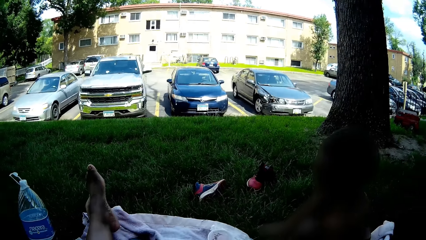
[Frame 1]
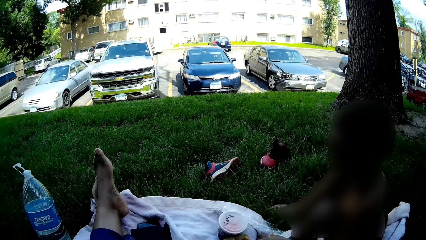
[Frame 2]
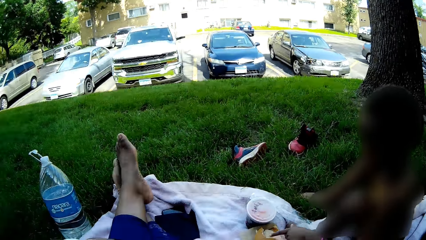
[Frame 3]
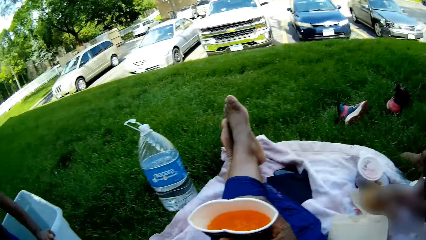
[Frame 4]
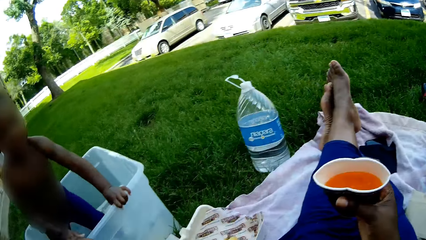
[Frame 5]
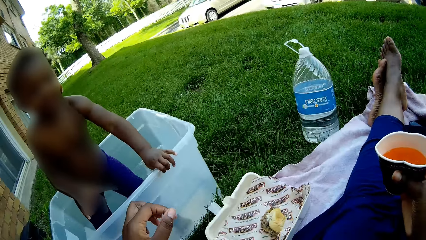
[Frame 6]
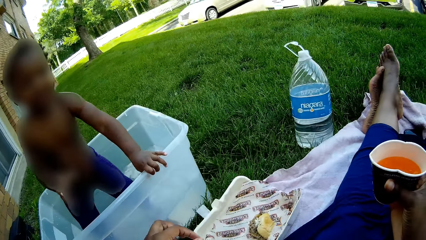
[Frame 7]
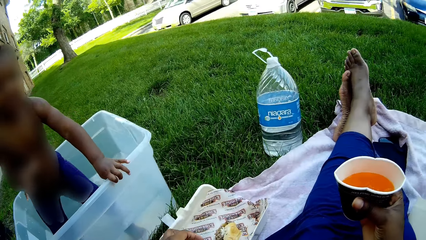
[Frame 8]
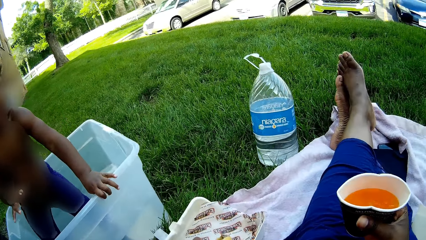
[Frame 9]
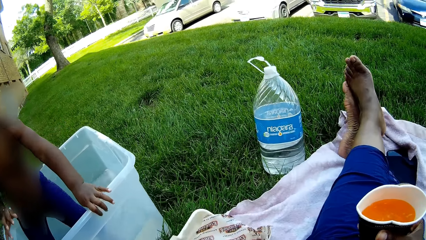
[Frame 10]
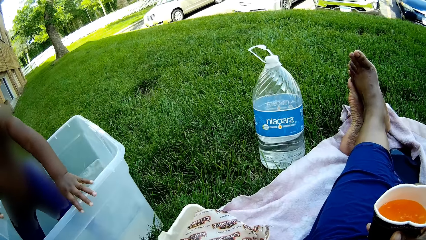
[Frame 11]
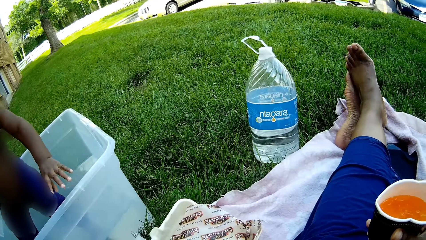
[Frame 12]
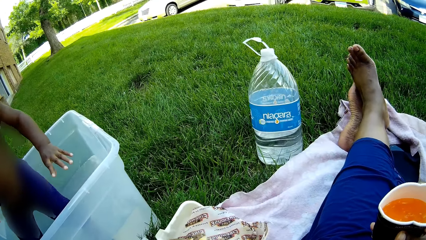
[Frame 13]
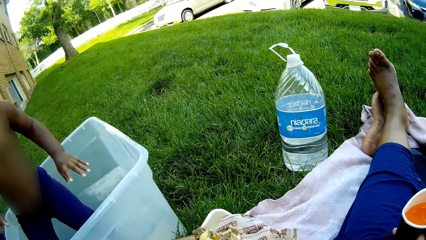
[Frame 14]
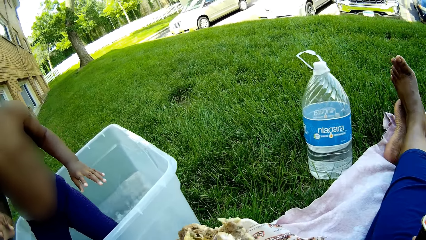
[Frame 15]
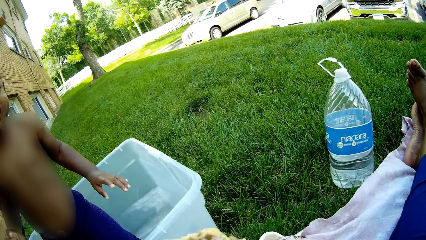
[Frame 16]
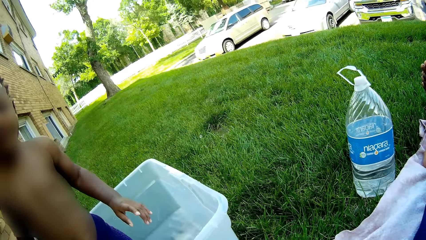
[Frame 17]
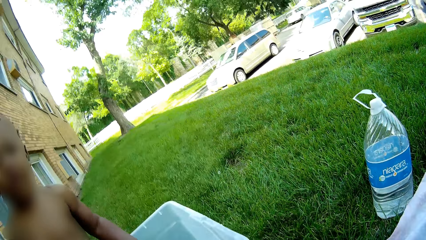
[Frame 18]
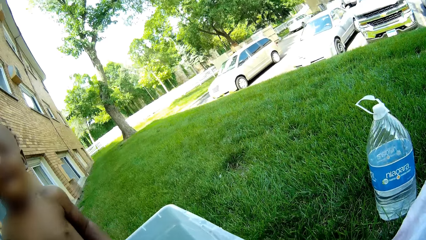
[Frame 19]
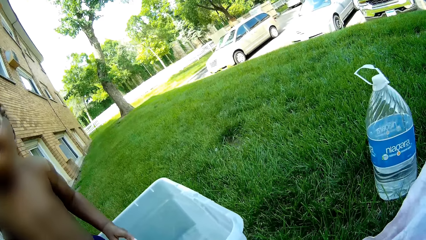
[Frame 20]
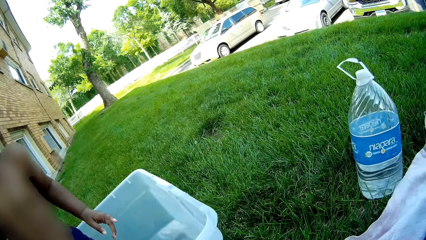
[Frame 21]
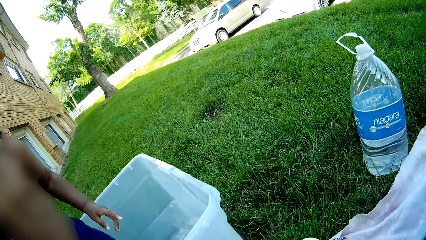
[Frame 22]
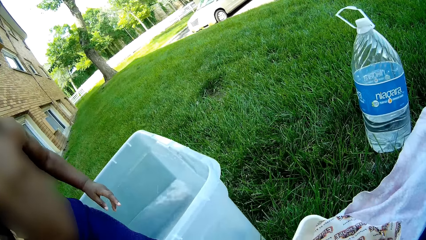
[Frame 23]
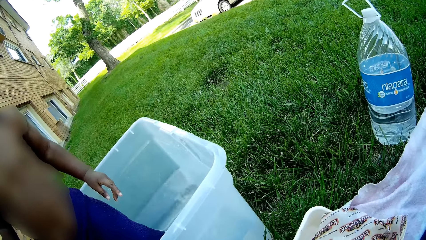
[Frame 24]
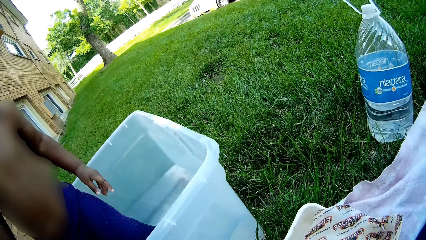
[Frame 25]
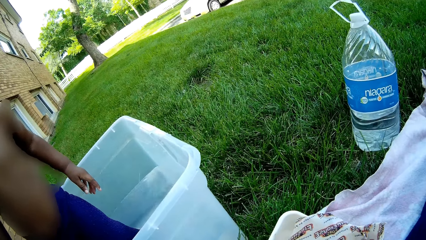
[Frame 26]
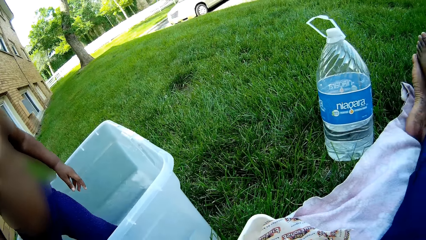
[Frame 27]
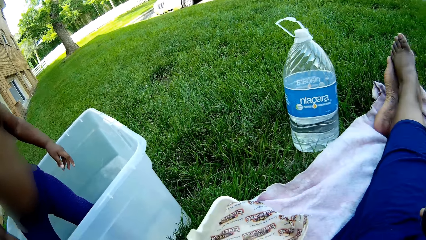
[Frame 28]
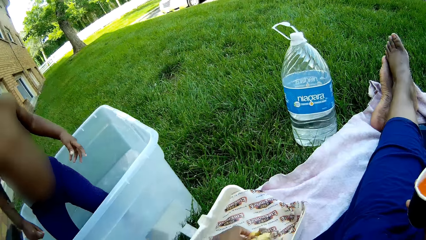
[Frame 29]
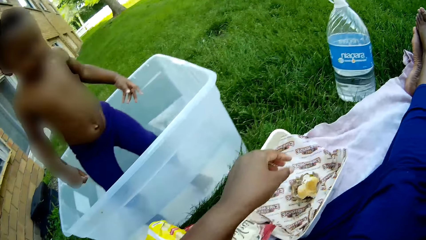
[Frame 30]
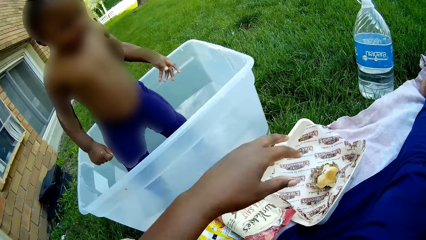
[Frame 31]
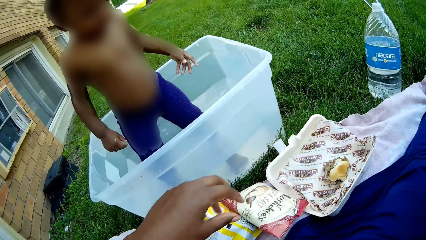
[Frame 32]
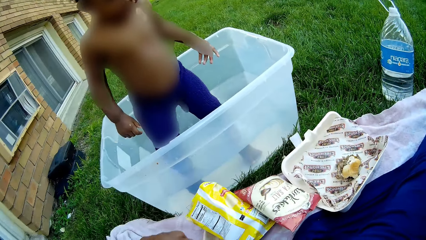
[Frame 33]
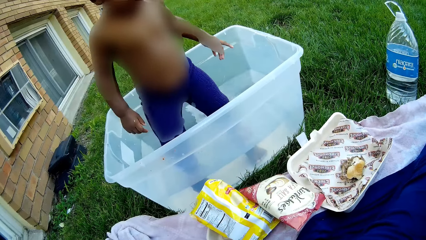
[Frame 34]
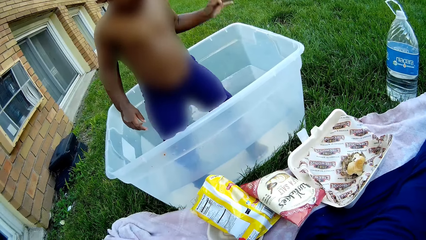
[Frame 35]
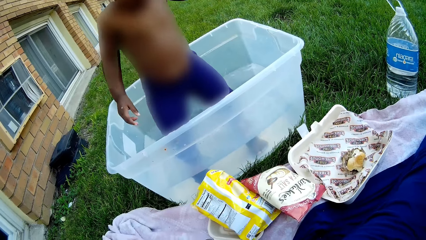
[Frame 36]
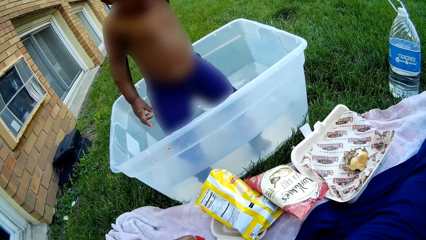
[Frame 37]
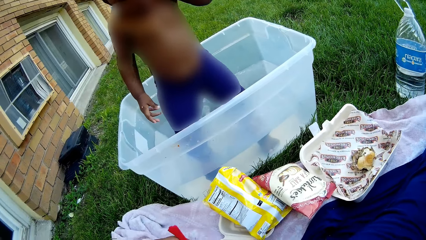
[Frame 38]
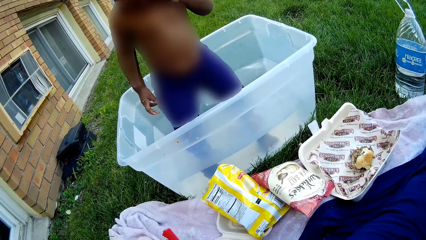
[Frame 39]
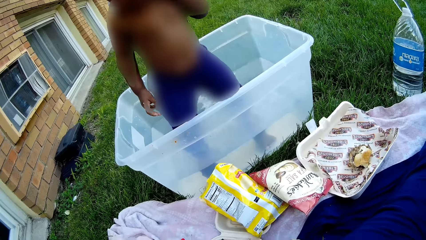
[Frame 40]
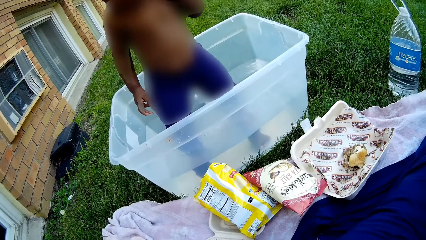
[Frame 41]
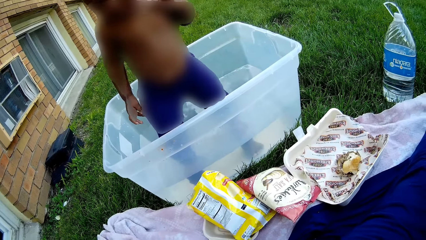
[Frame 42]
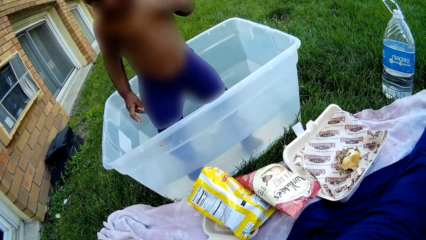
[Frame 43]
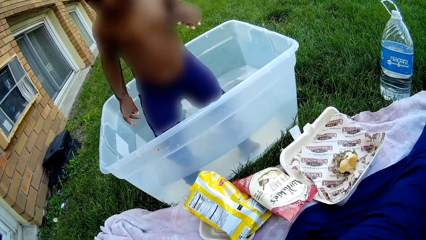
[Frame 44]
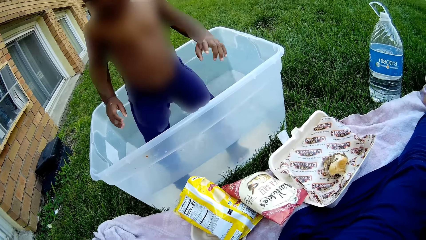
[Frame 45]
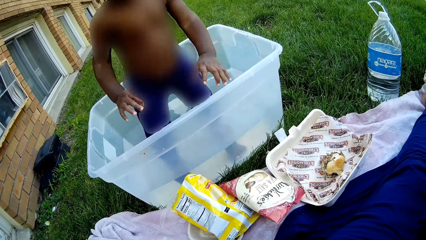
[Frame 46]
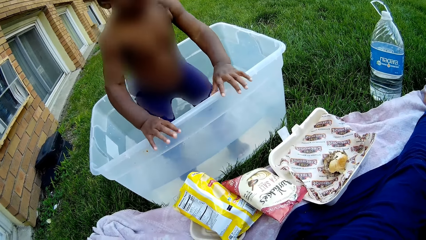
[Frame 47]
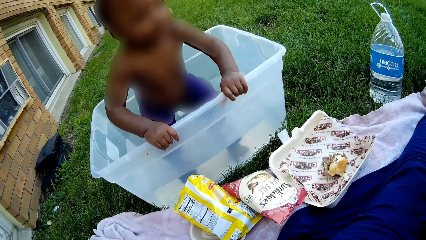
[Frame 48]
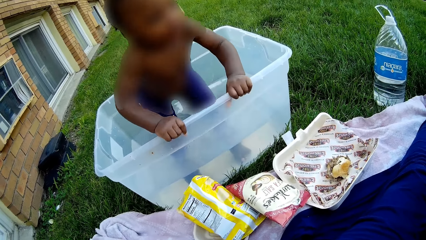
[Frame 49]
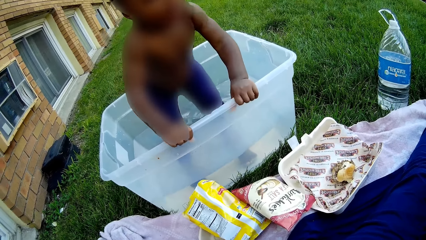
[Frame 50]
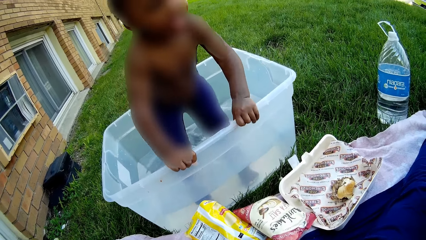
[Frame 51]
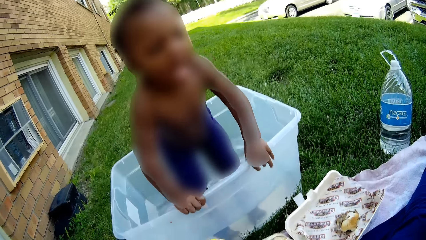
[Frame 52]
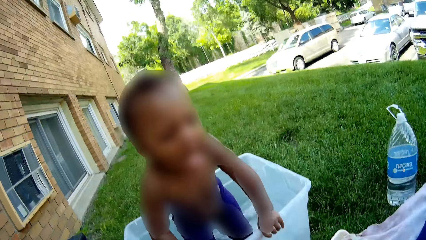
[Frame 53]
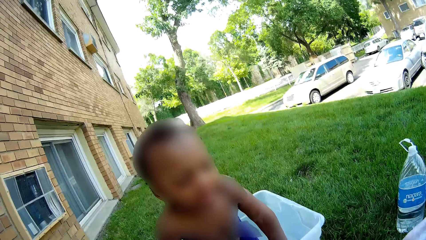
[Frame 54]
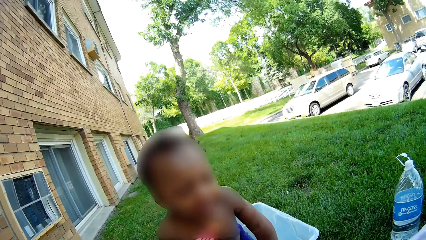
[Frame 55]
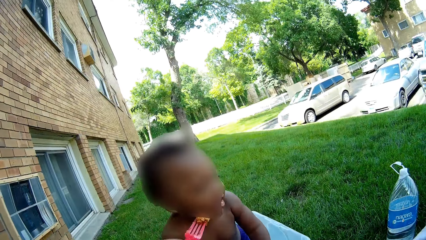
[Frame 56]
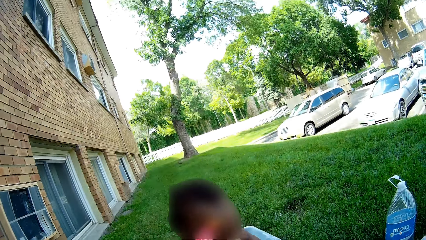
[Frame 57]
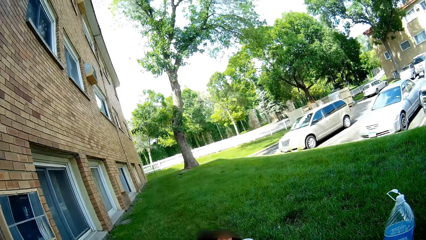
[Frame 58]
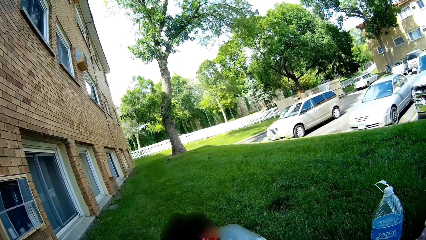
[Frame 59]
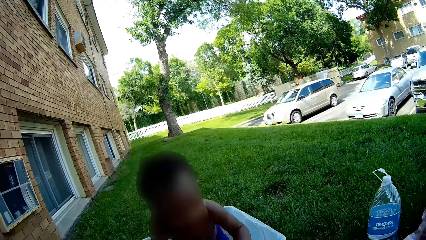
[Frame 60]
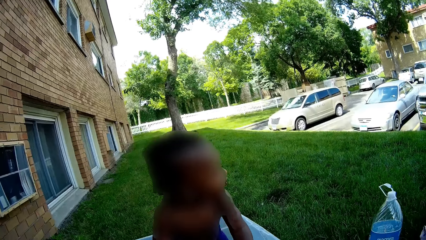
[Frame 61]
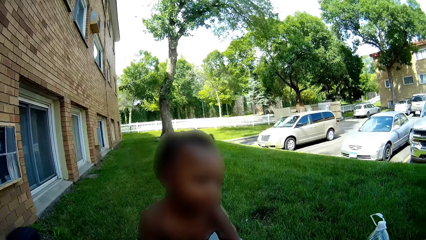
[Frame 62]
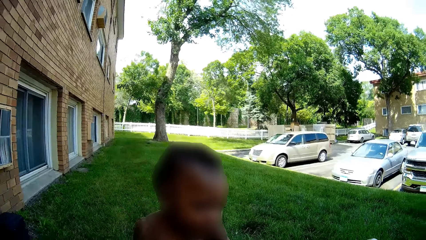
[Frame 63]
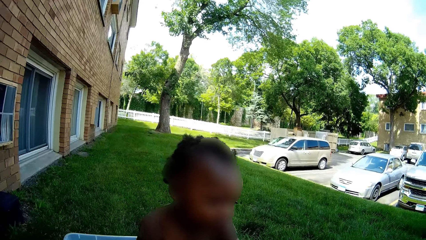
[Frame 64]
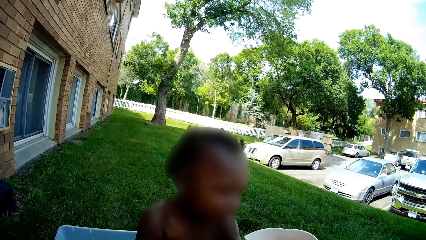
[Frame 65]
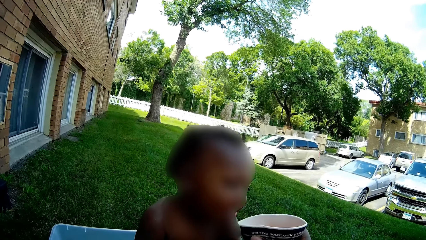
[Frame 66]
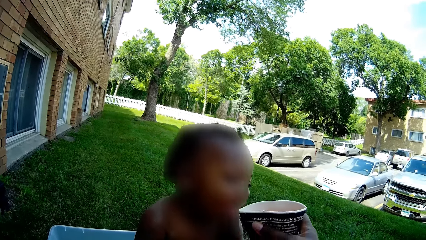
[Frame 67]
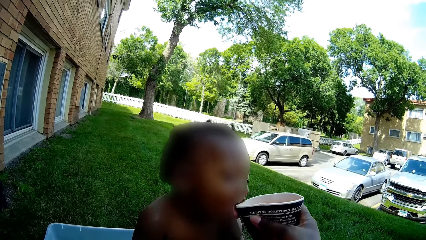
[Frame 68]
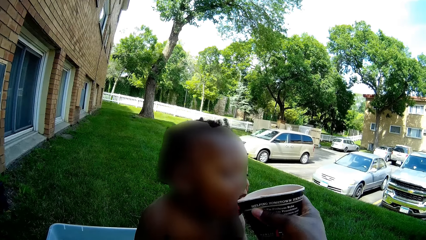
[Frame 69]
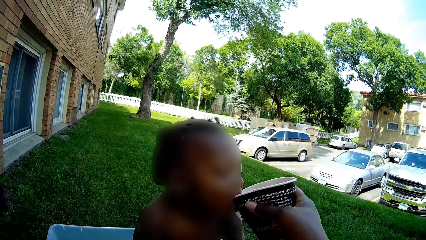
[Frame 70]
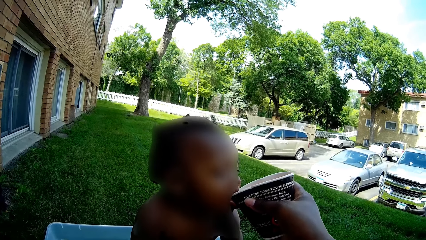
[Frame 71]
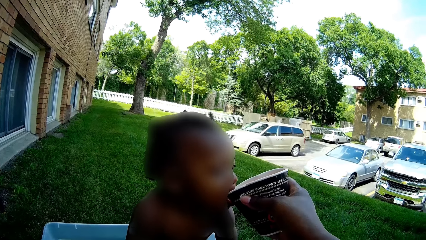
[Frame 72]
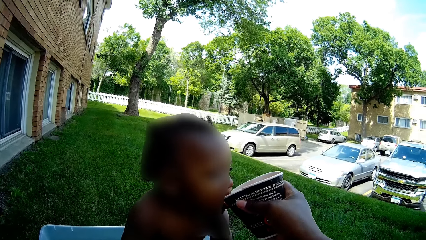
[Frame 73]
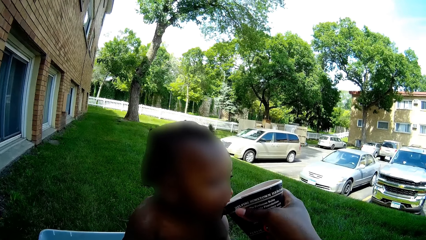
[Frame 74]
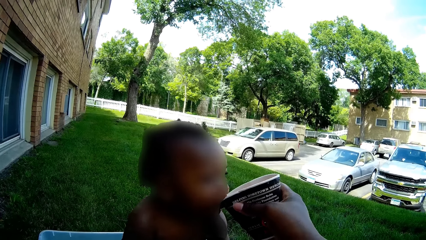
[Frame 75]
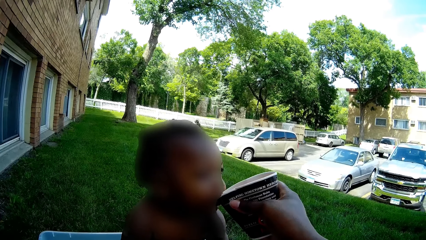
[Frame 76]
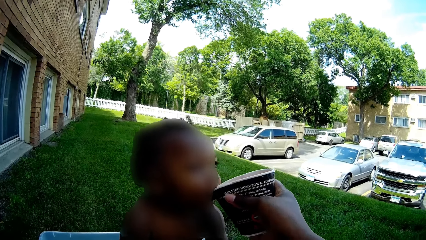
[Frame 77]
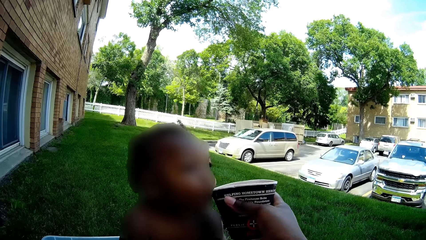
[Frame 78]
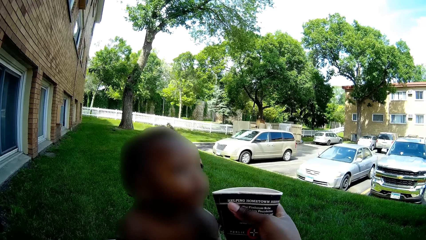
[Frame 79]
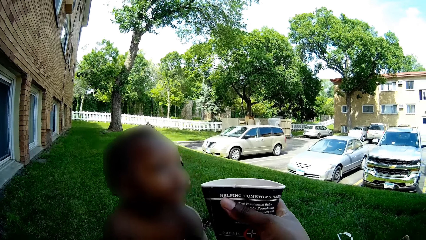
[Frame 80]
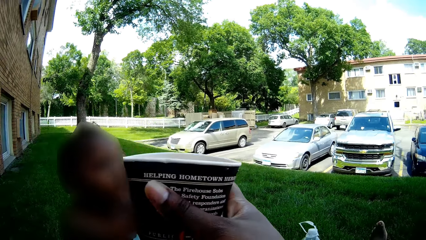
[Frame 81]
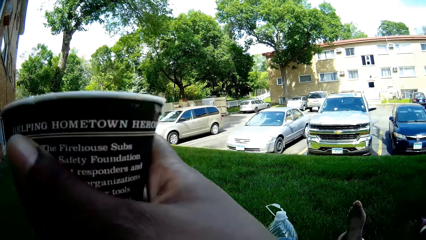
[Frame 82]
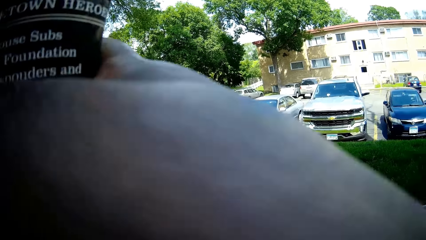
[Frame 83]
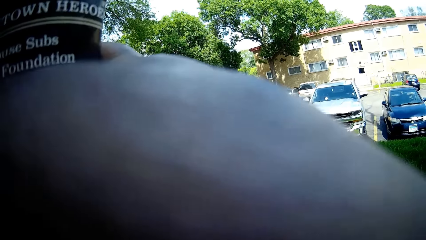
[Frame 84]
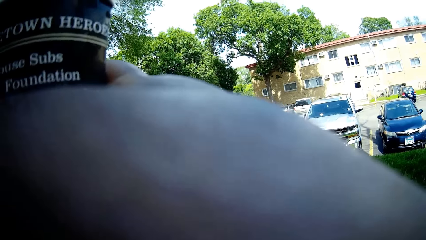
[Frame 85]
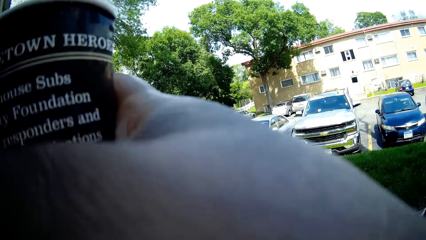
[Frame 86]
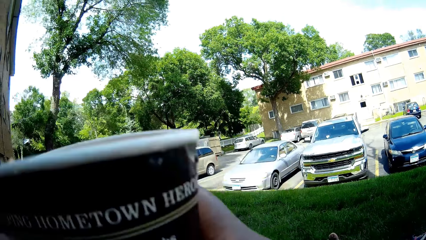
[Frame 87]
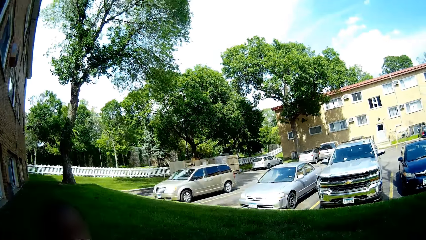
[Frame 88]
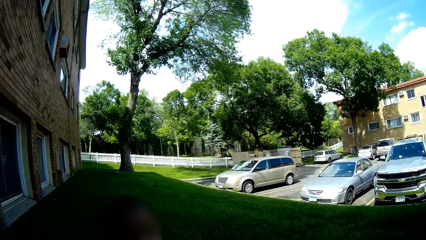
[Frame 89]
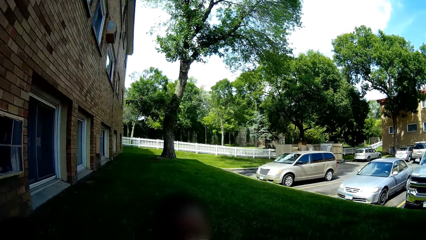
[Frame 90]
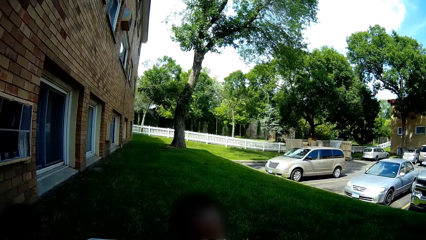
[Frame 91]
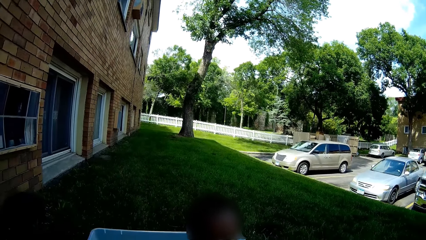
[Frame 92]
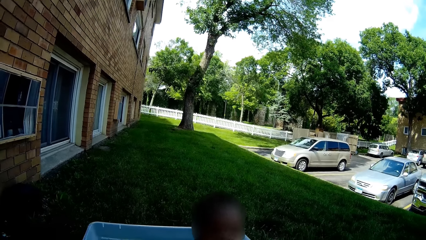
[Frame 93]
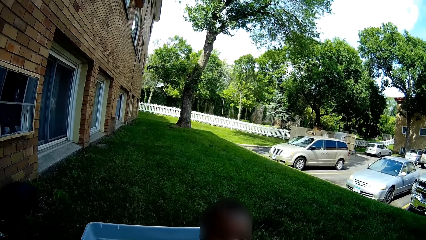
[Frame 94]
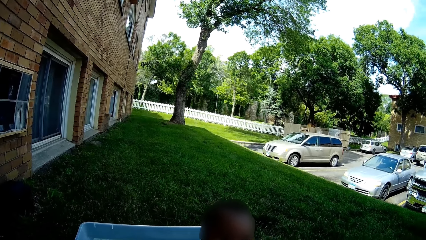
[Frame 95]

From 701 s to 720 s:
The camera wearer looks around the open field. She picks the burger from the food pack with her left hand. She eats the burger in her left hand. She drops the burger into the food pack with her left hand. A boy talks to the camera wearer. The camera wearer feeds the boy the drink in the cup with her right hand. She touches her face with her right hand. She lifts the cup.
